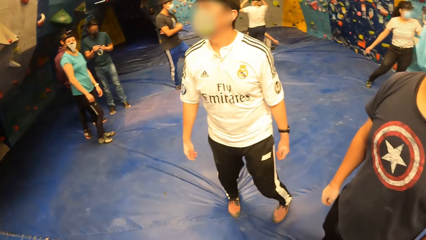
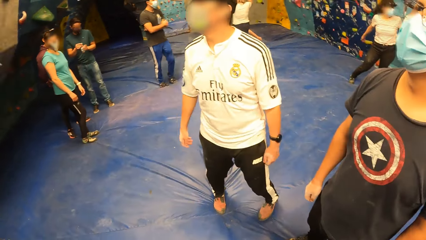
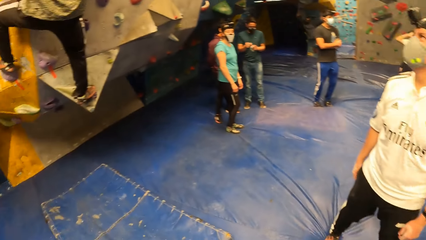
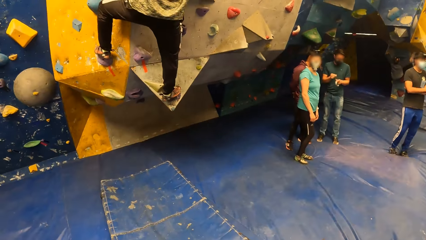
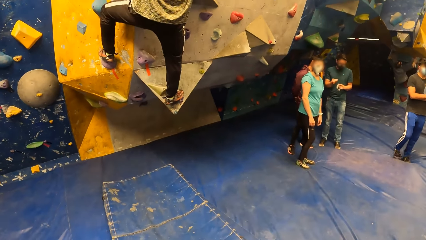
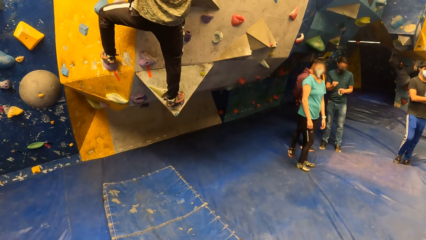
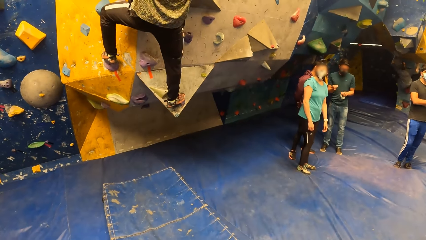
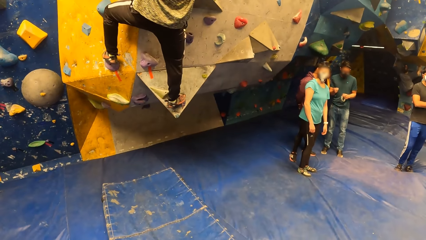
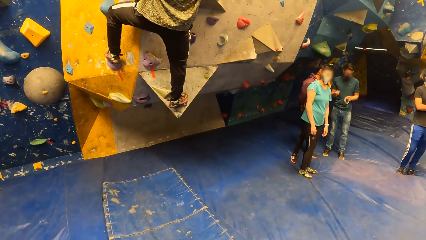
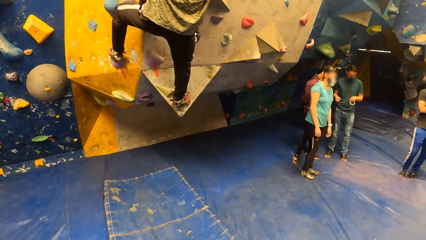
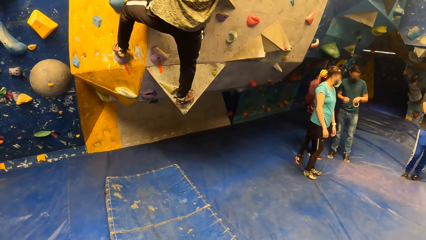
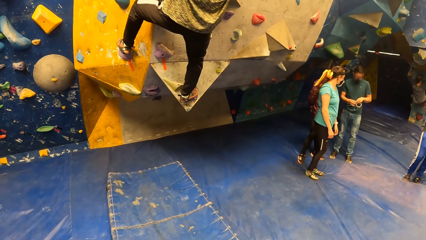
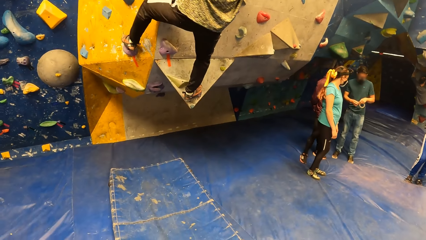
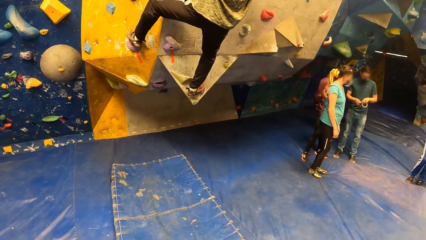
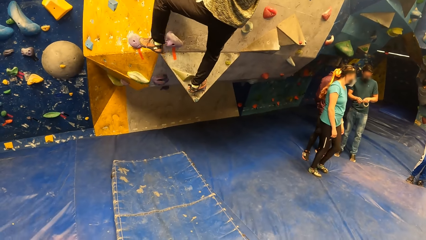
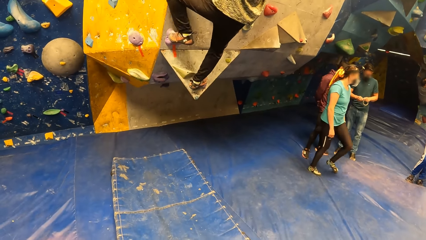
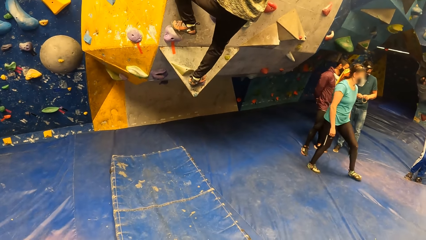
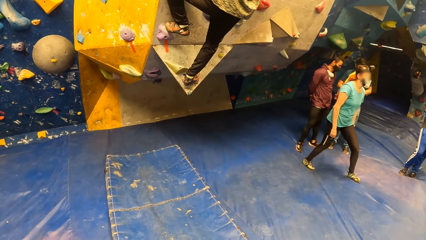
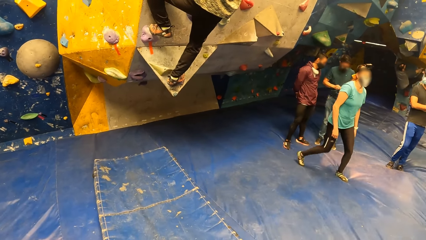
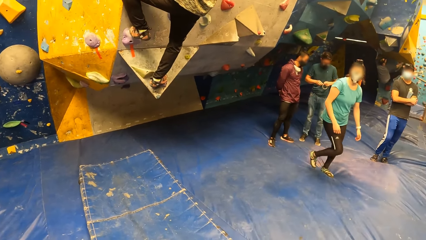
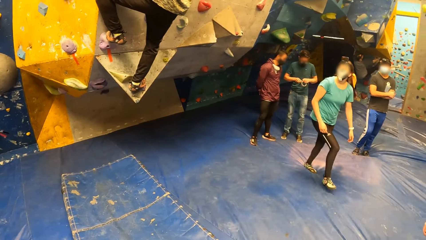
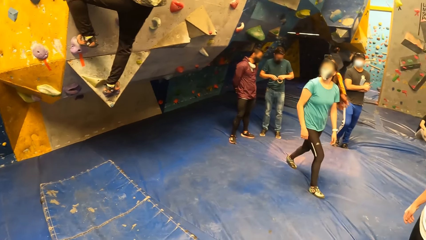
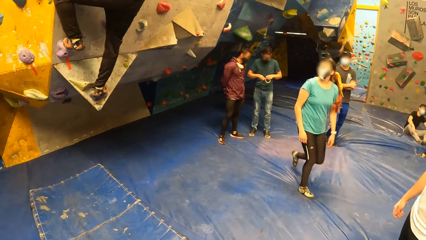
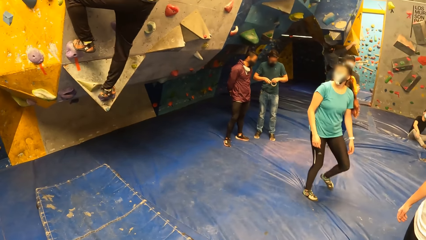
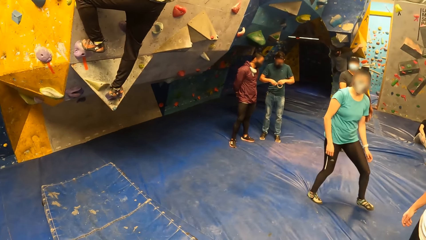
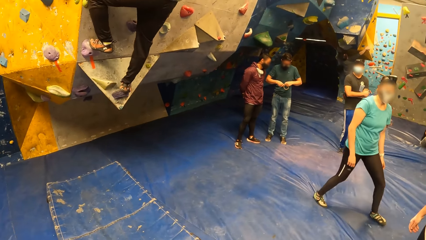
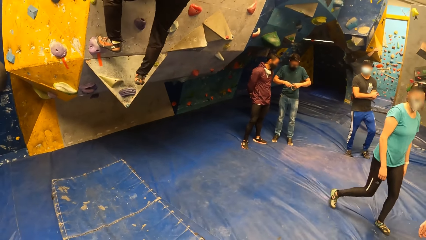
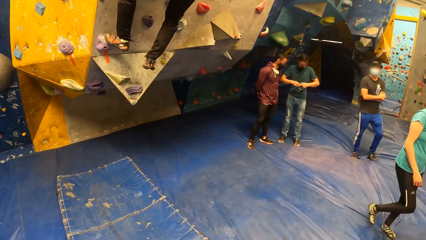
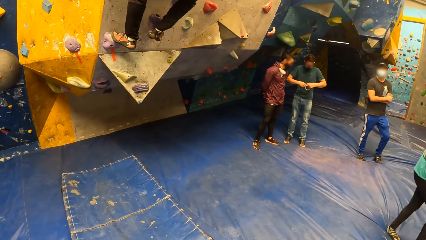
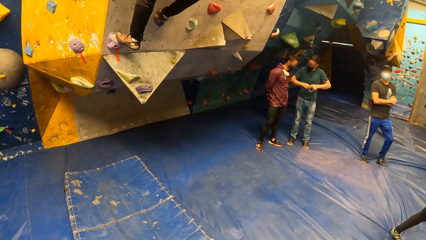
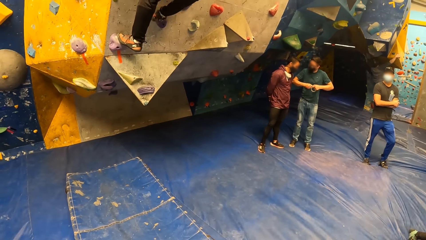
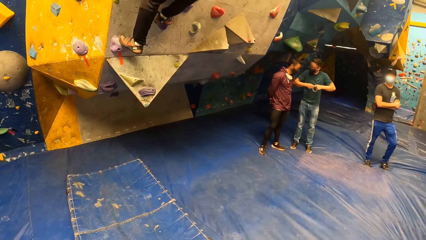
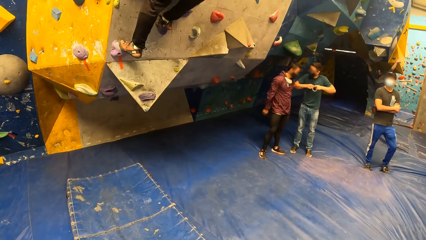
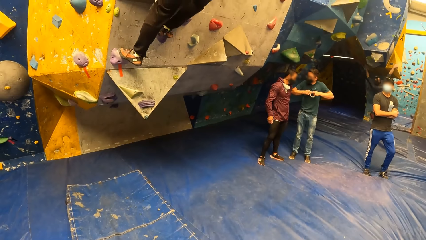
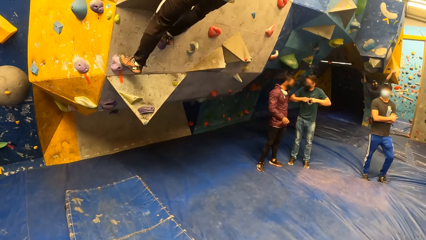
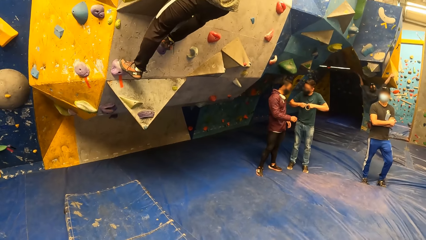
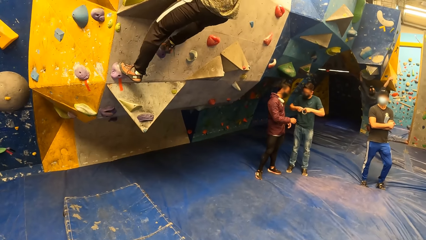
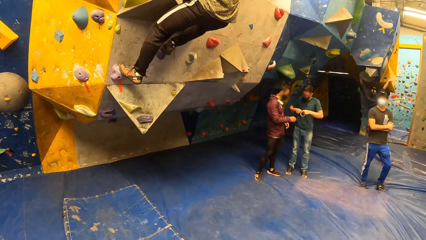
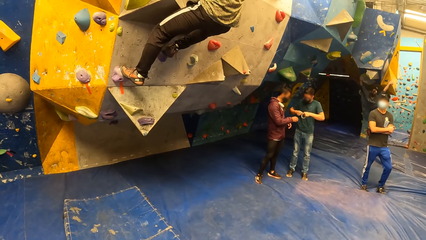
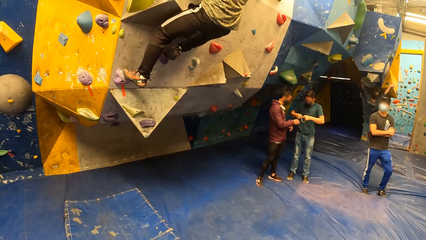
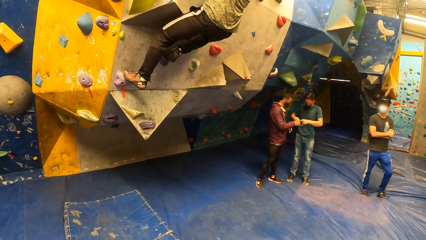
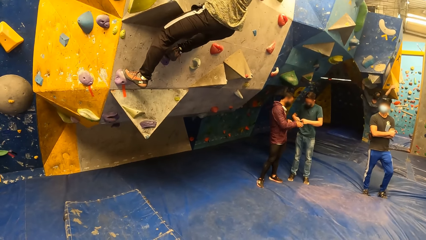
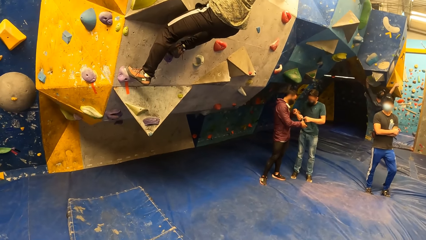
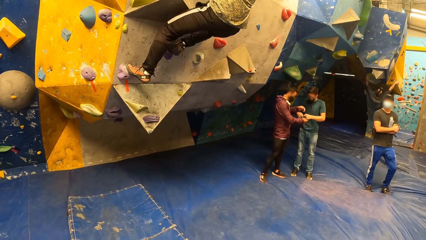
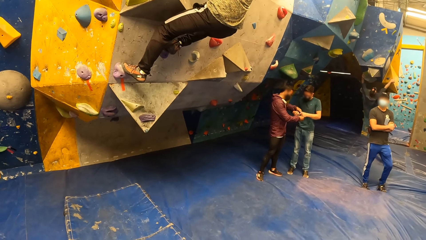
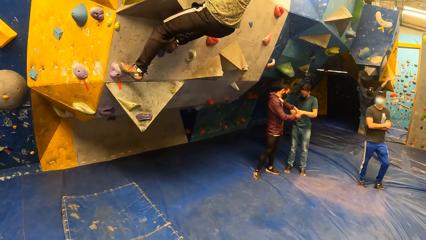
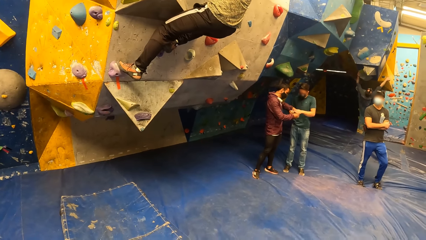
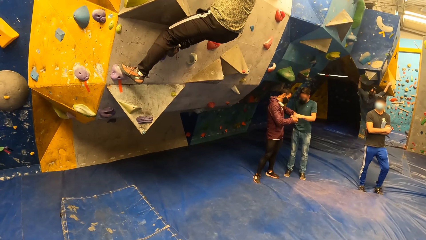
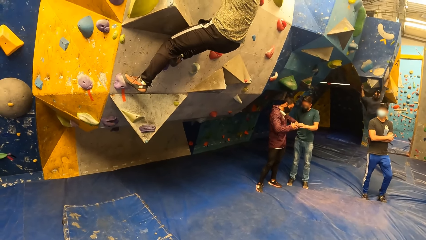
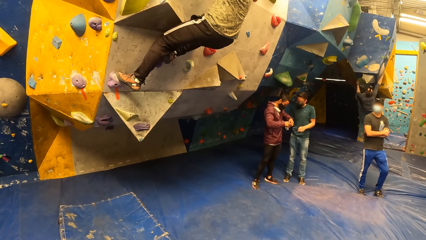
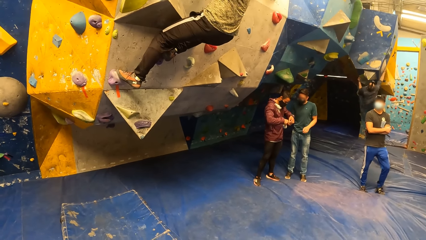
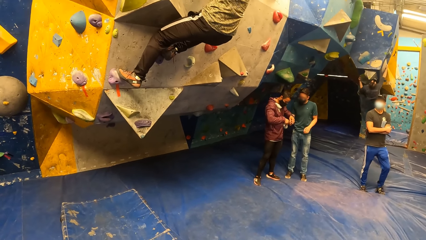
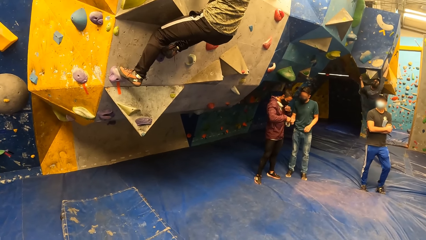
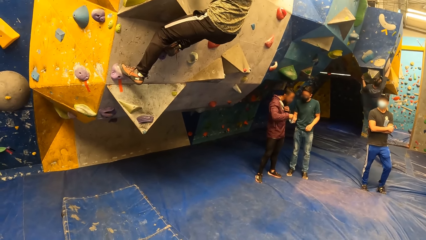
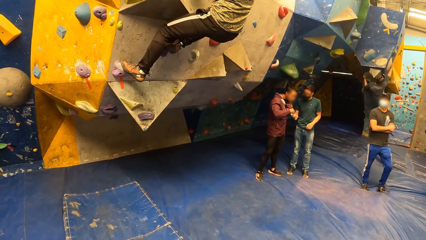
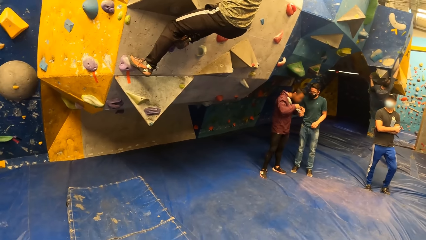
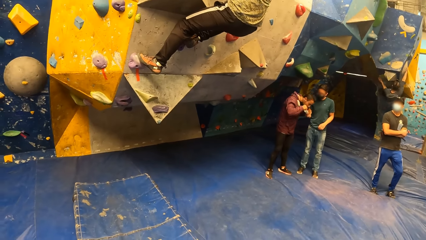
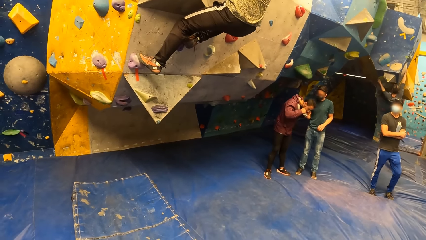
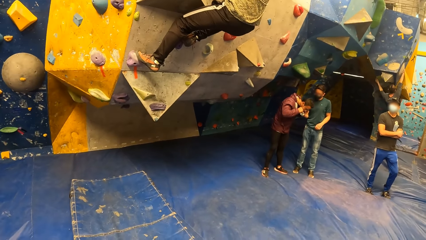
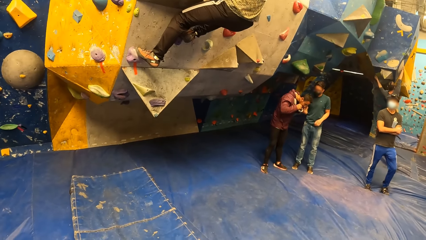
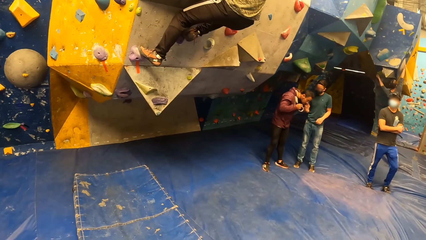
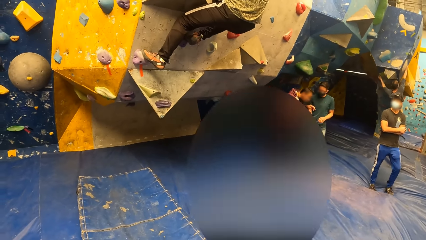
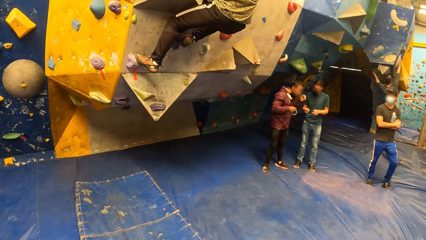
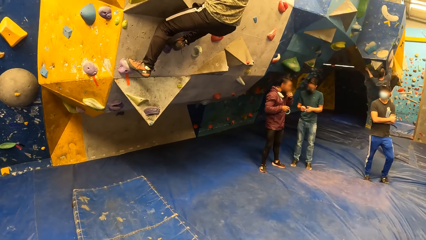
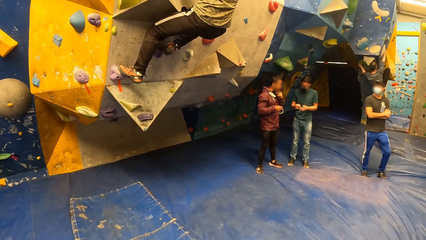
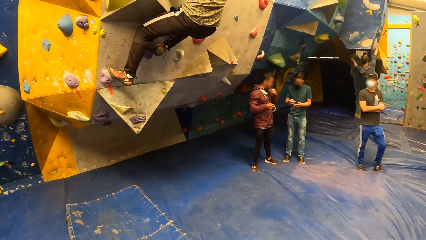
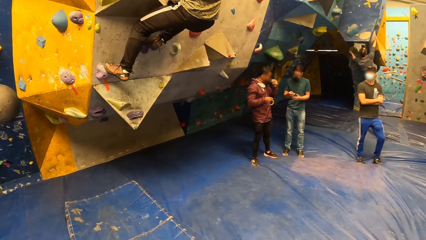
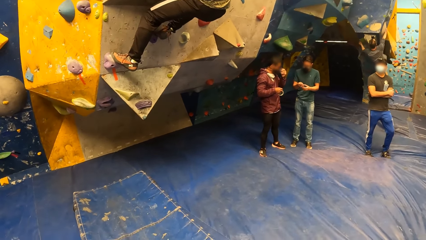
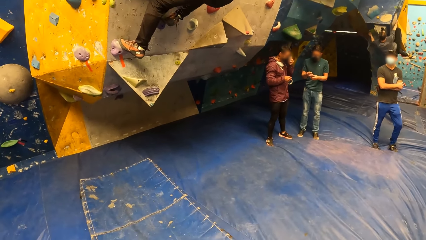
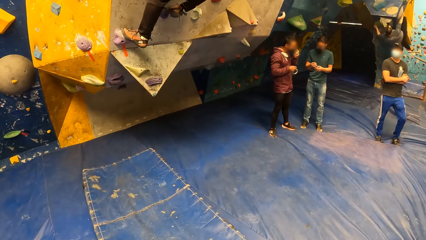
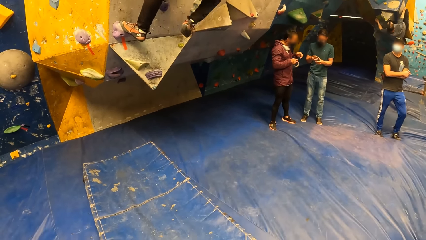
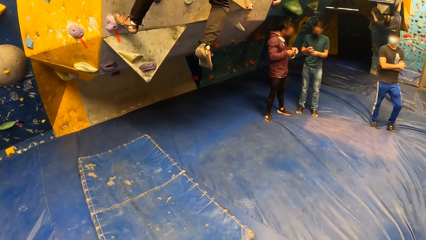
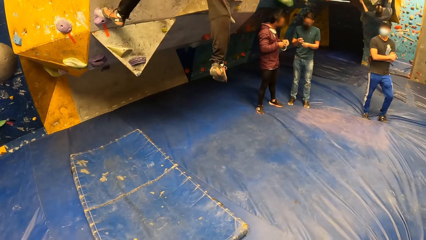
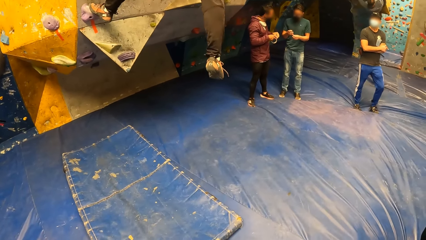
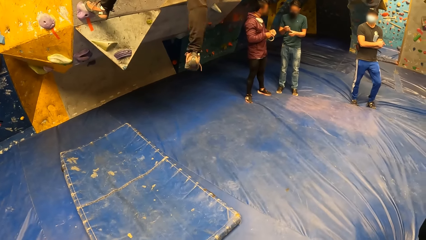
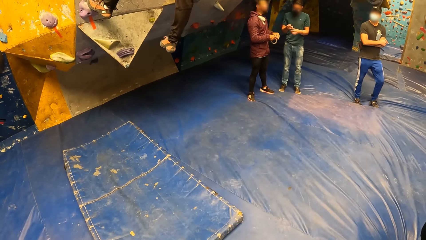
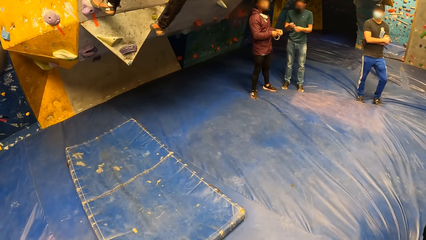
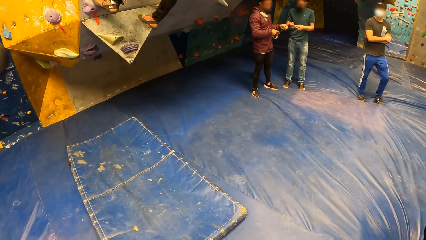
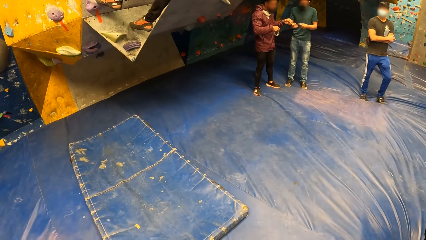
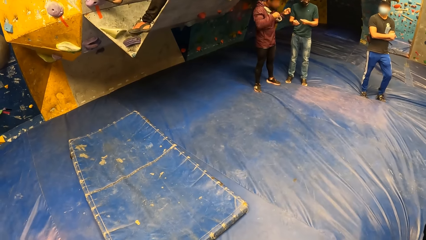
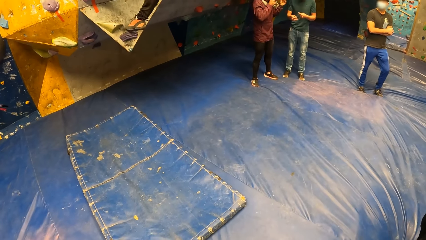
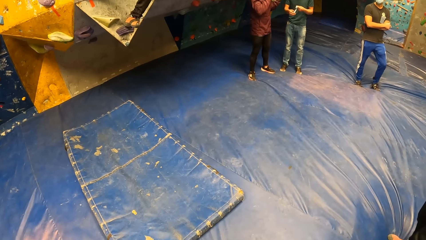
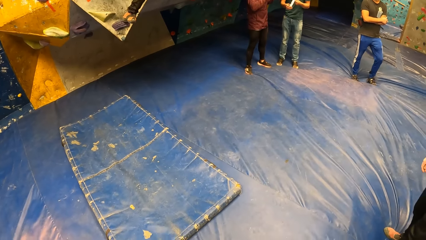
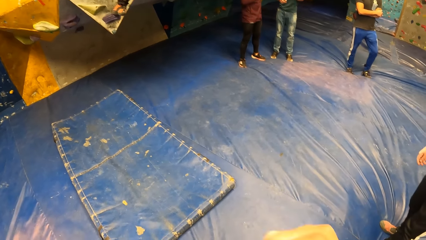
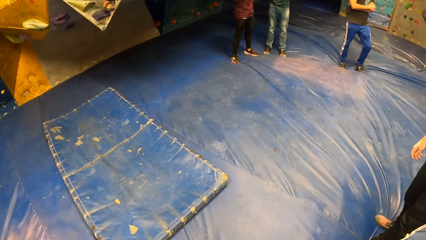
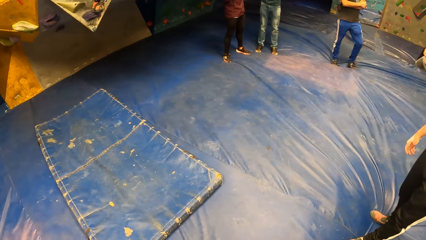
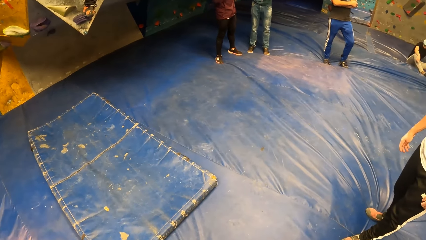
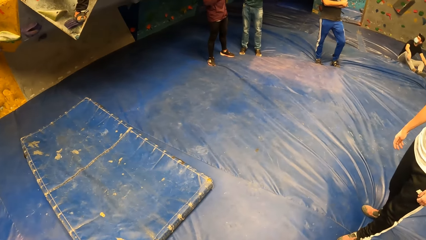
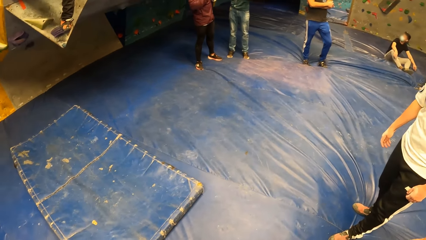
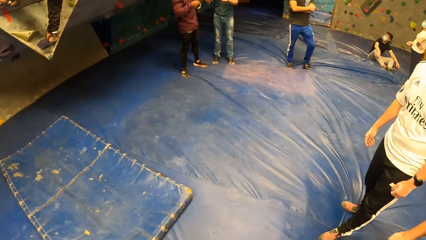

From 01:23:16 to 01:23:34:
The camera wearer looks aside. A person climbs on the board. Another person walks away. The first person climbs on the board, stands on the board, removes a foot from the board, and climbs down the board.
